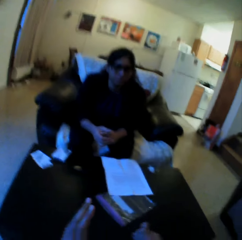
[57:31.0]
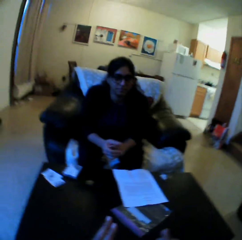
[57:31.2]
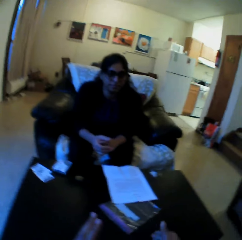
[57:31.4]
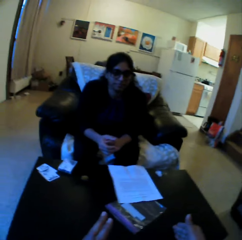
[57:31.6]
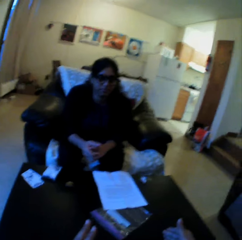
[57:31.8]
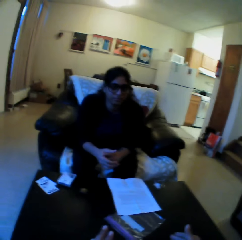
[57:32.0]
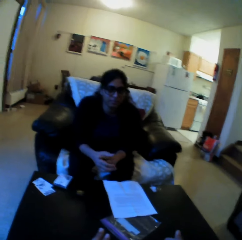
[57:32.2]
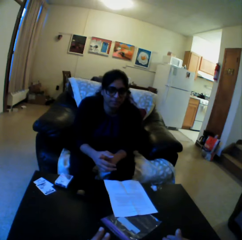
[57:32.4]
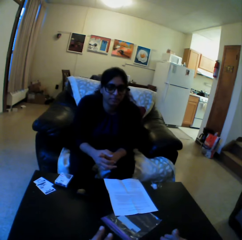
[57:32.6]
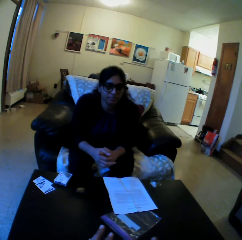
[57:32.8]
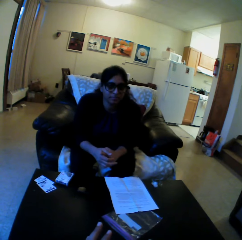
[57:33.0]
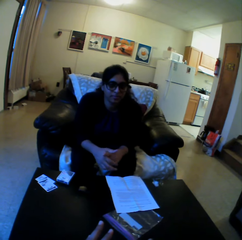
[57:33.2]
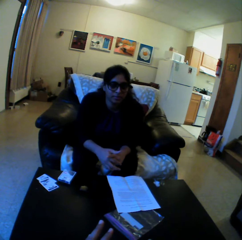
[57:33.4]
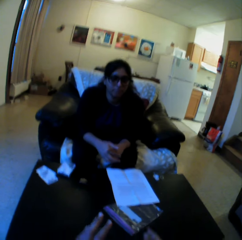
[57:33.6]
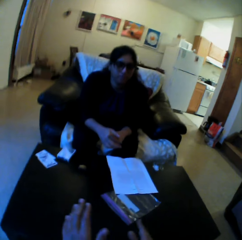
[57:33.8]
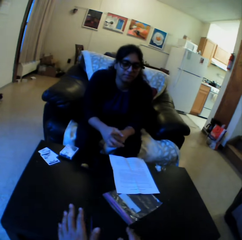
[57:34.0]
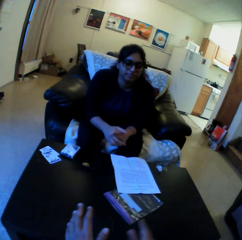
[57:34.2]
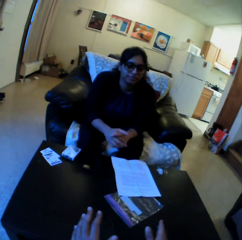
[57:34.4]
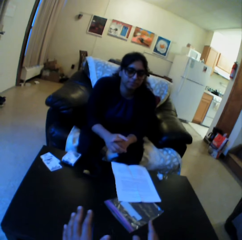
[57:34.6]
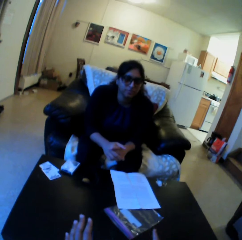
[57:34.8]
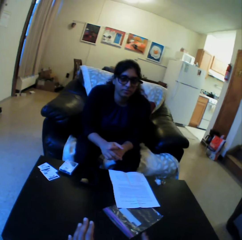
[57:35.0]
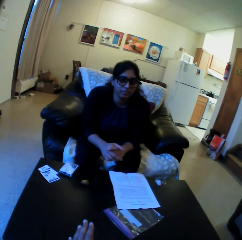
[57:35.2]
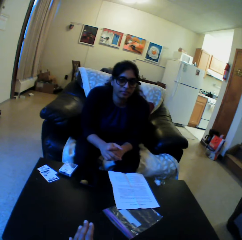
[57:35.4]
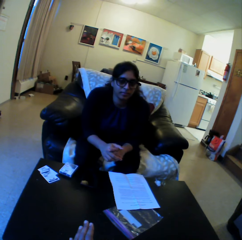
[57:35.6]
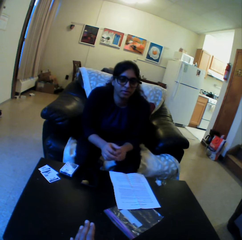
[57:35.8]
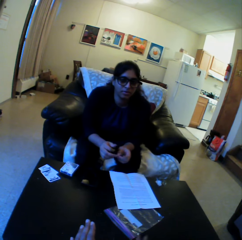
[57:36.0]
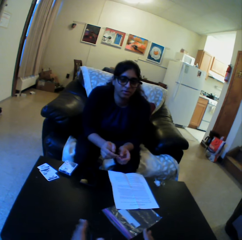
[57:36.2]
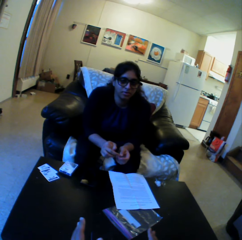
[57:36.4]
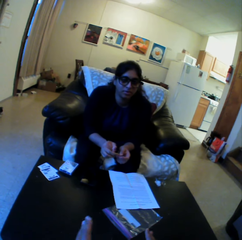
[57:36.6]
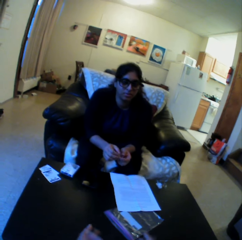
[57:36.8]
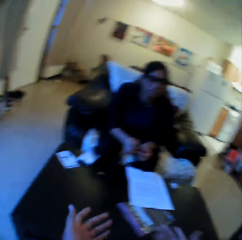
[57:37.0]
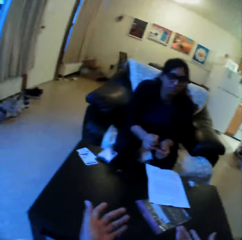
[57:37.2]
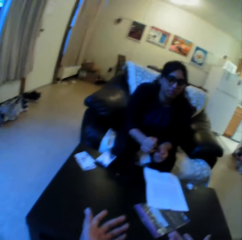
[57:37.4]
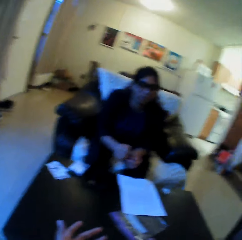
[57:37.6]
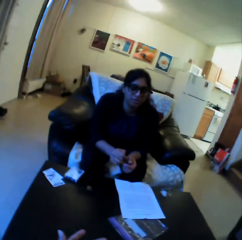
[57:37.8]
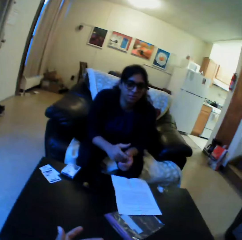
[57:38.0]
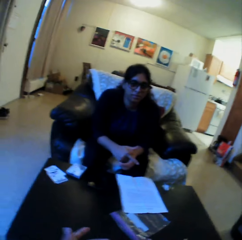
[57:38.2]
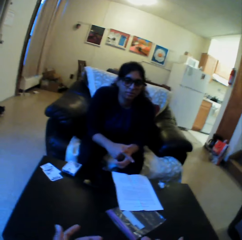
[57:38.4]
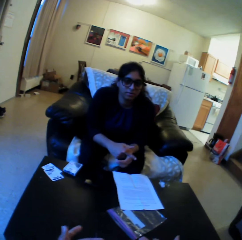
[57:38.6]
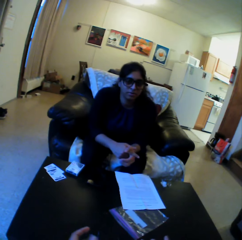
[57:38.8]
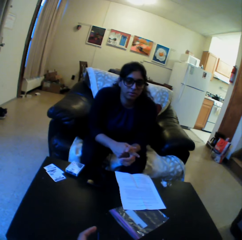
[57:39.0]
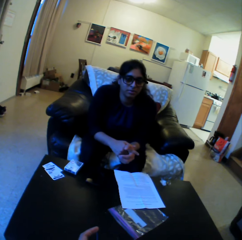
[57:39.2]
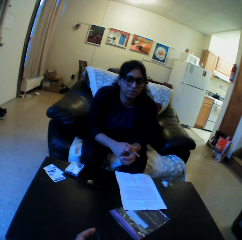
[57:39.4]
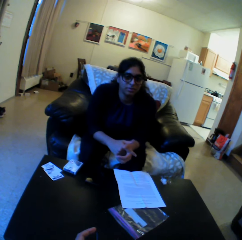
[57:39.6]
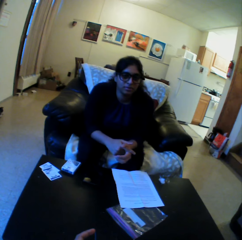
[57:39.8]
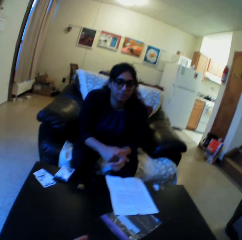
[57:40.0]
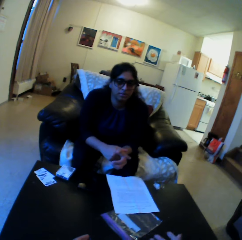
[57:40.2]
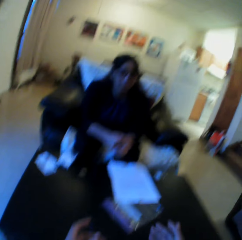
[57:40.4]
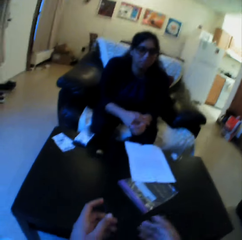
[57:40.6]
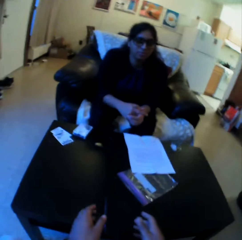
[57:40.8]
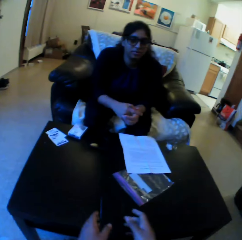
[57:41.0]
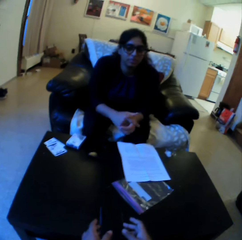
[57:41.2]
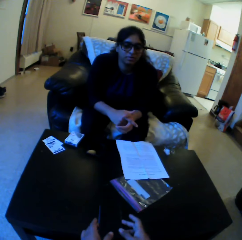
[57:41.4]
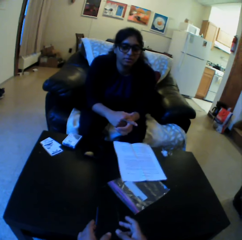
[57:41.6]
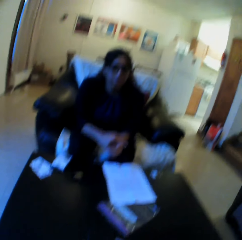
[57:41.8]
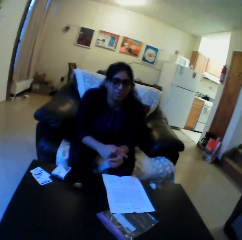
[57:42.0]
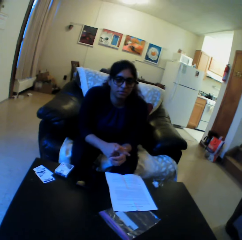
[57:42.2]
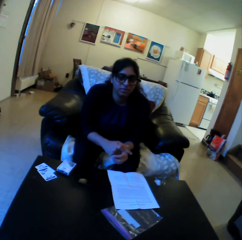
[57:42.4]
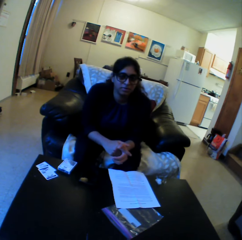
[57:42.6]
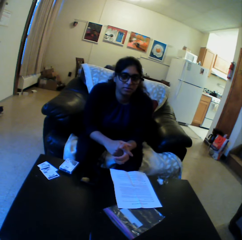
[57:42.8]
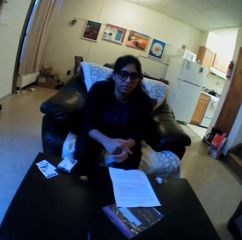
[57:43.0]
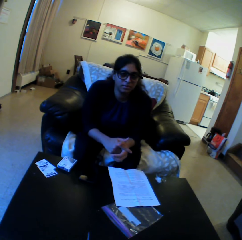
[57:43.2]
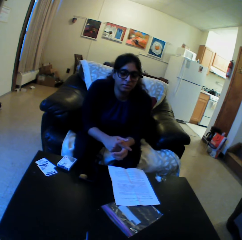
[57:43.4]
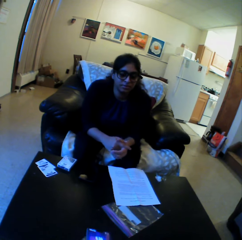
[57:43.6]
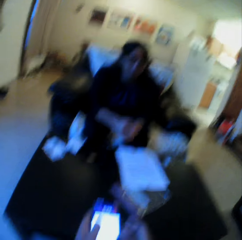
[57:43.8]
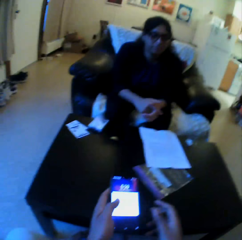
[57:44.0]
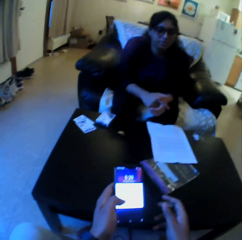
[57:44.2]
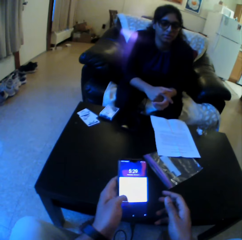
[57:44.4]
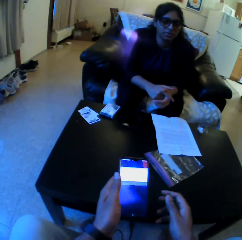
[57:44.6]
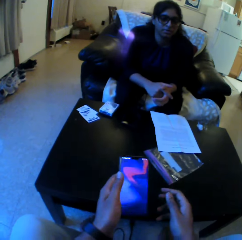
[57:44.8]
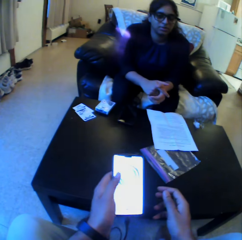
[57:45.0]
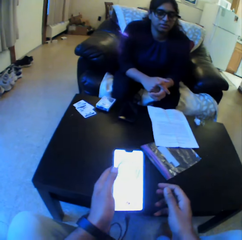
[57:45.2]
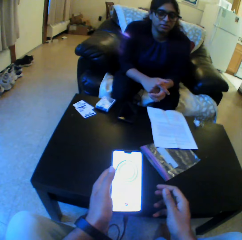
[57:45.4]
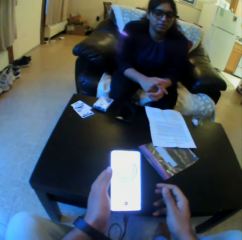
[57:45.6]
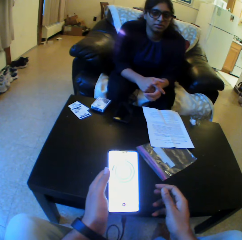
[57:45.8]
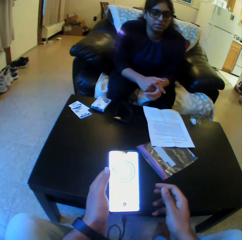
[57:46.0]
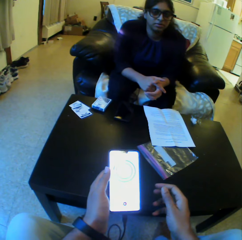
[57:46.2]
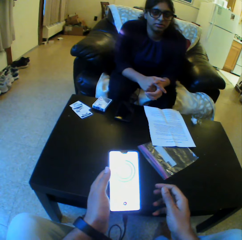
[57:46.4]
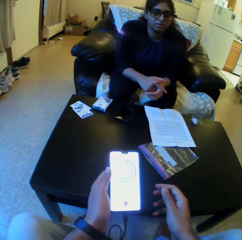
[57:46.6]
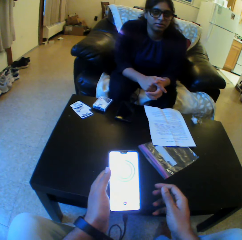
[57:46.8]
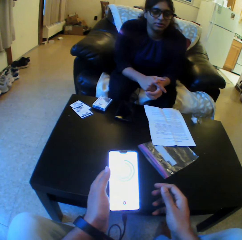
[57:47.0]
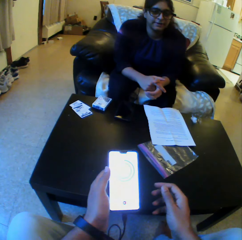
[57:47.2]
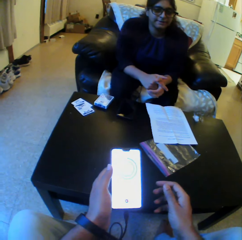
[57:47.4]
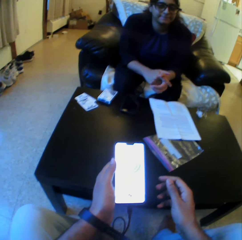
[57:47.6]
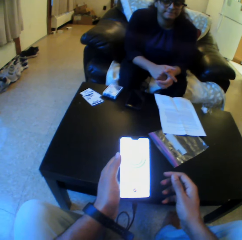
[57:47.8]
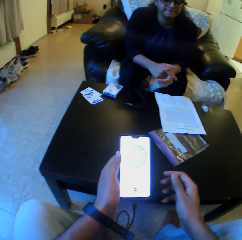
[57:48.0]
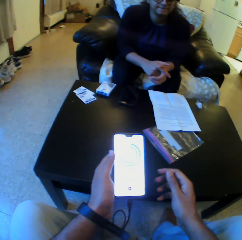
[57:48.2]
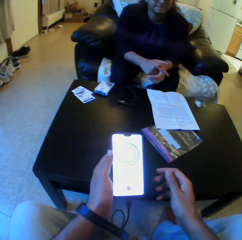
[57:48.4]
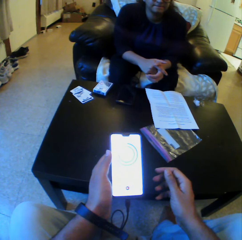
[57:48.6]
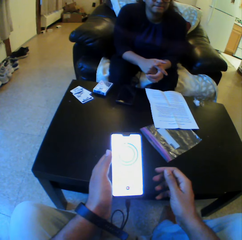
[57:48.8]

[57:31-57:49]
The camera wearer talks to a person. He picks a phone from the table with his left hand. He operates the phone in his left hand.

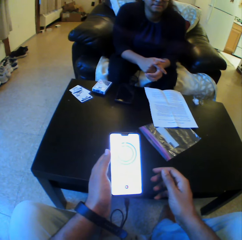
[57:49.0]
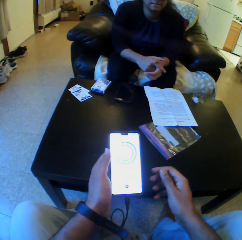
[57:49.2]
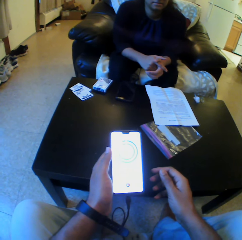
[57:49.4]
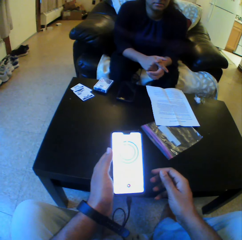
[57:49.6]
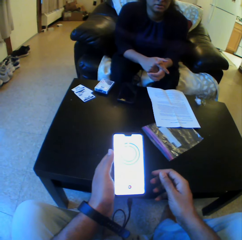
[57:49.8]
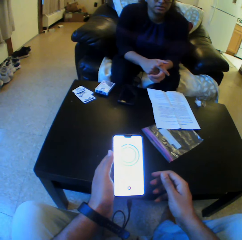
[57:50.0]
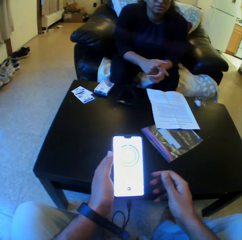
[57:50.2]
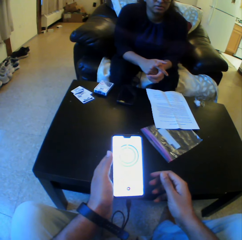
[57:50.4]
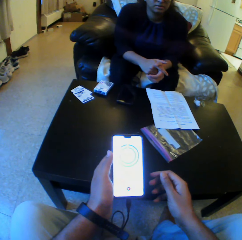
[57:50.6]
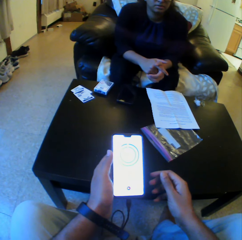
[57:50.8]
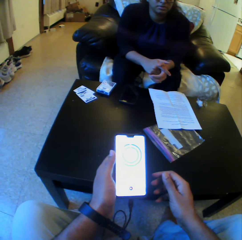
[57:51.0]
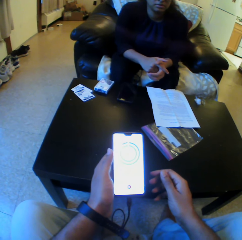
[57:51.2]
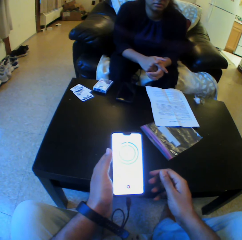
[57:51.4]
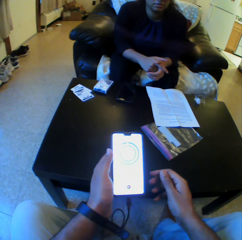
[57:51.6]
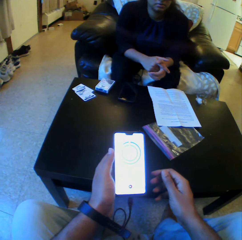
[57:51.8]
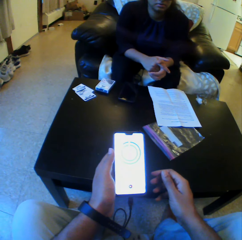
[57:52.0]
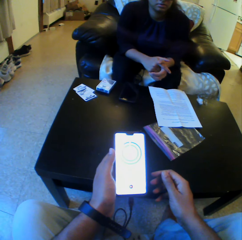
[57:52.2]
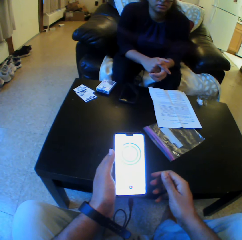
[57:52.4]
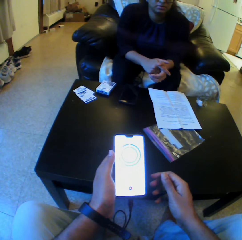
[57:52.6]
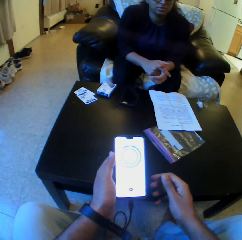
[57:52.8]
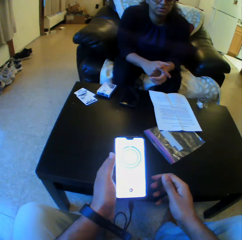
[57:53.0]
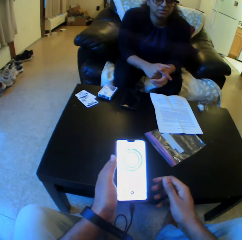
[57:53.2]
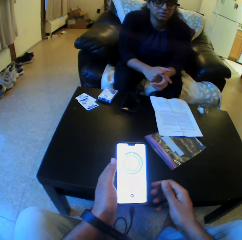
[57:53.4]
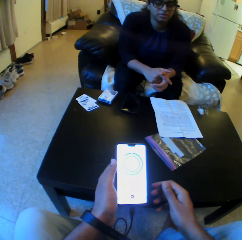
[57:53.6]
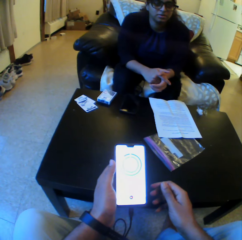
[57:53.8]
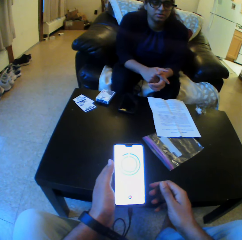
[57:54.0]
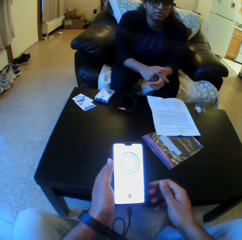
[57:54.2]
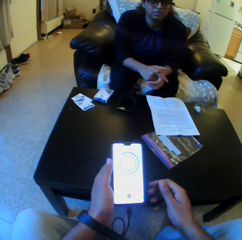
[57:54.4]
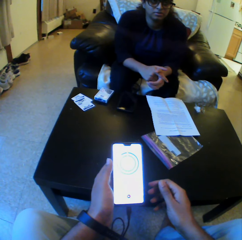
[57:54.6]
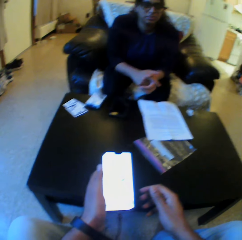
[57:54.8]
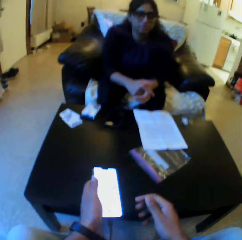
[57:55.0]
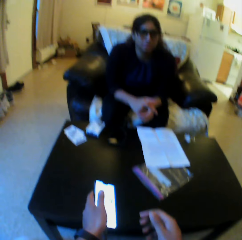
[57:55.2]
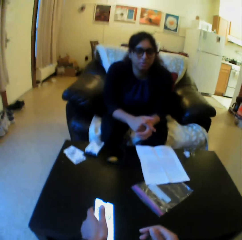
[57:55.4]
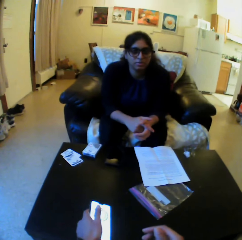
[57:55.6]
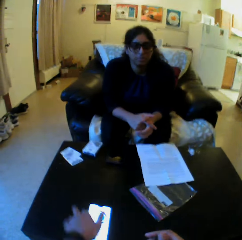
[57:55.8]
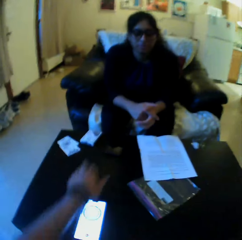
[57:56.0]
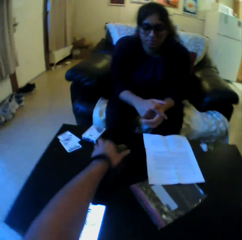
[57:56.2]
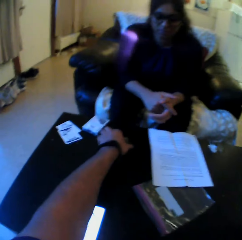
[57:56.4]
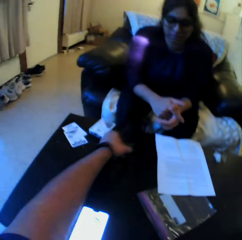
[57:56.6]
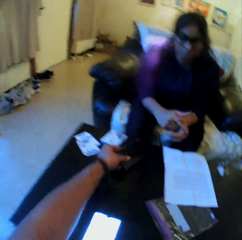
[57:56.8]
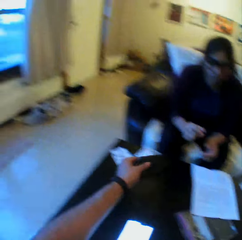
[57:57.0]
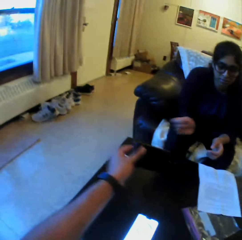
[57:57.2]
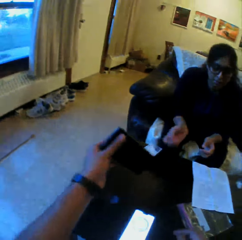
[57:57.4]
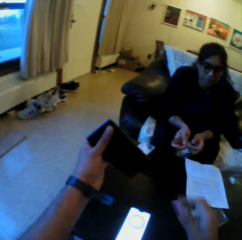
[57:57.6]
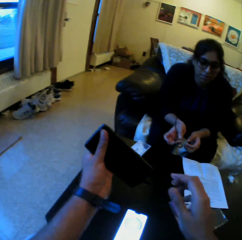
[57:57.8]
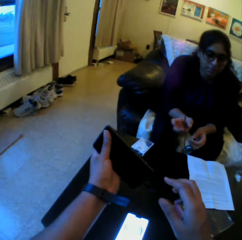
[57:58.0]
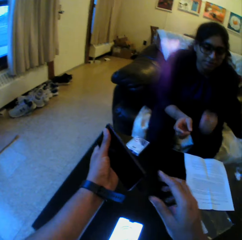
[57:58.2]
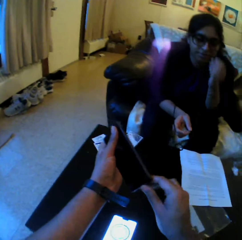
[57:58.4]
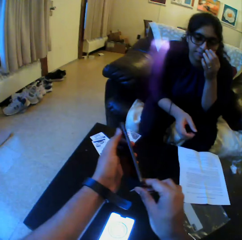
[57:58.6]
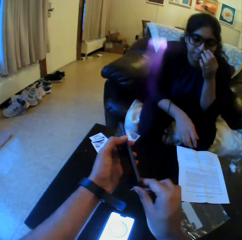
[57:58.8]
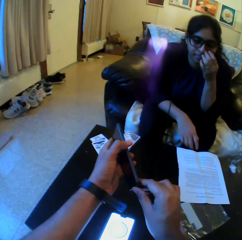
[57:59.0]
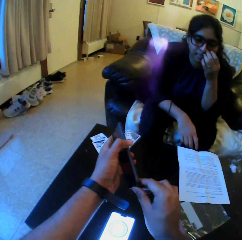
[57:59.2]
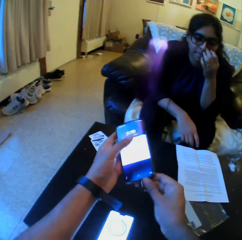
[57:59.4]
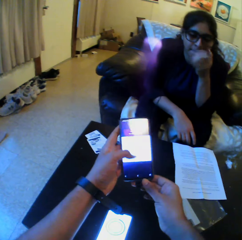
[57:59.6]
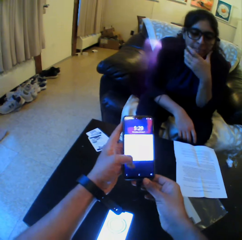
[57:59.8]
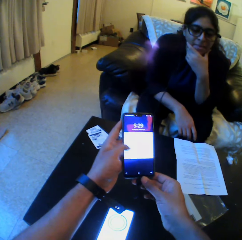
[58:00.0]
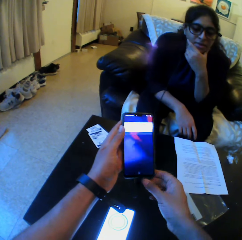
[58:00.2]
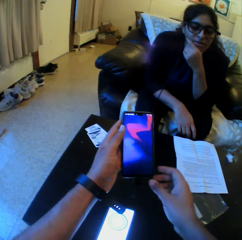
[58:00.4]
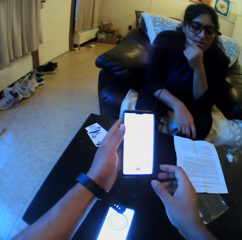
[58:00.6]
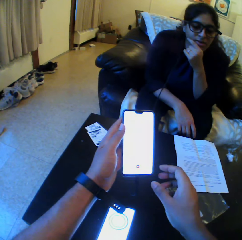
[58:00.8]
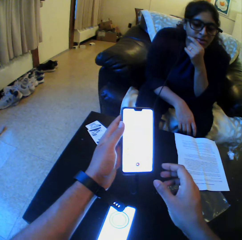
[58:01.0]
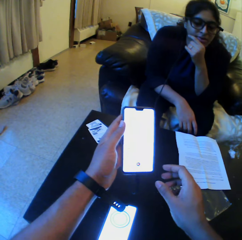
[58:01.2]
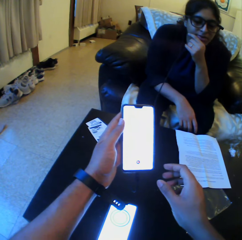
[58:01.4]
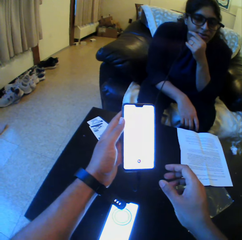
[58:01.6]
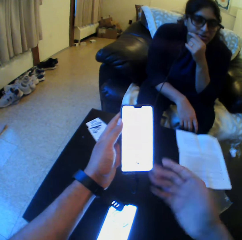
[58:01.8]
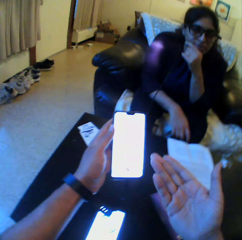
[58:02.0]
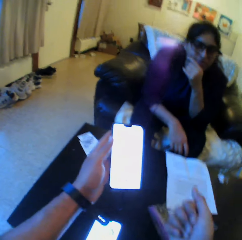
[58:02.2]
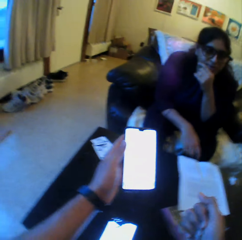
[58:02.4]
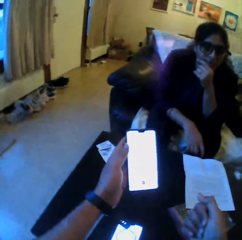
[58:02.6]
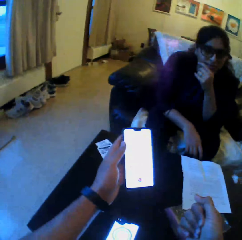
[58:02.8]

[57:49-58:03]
The camera wearer stares at the phone. He drops the phone on the table with his left hand. He picks a woman's phone from the table with his left hand. He holds the woman's phone with both hands. He pushes a button on the woman's phone with his left hand. He operates the woman's phone with his left hand. He releases his right hand from the woman's phone in his left hand.
